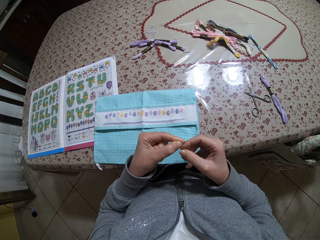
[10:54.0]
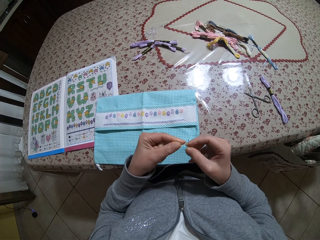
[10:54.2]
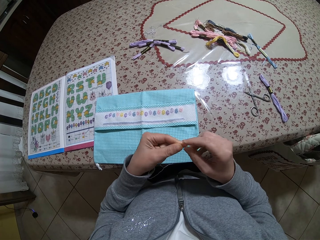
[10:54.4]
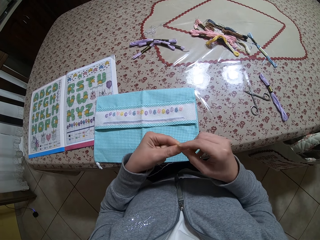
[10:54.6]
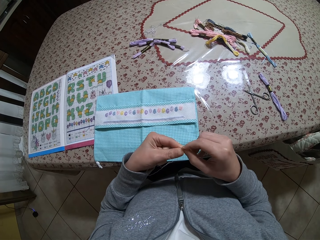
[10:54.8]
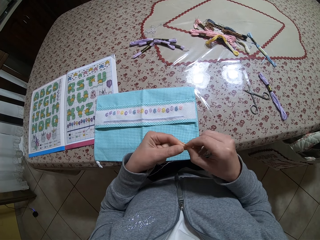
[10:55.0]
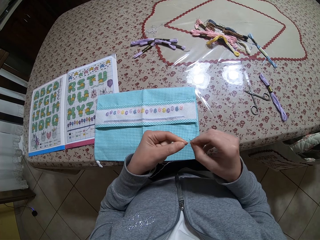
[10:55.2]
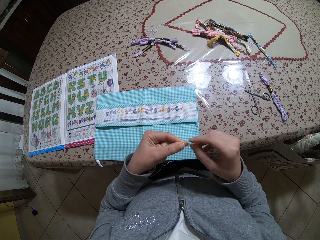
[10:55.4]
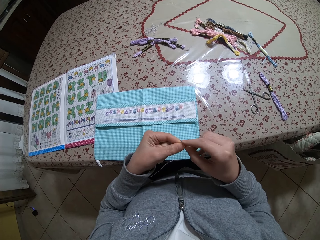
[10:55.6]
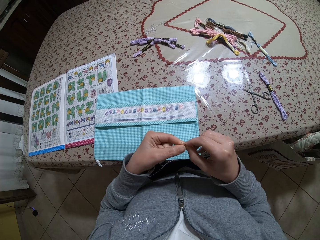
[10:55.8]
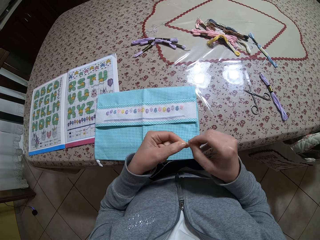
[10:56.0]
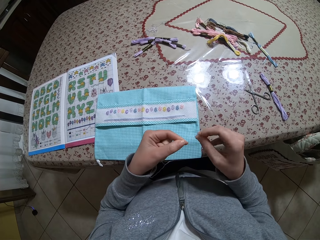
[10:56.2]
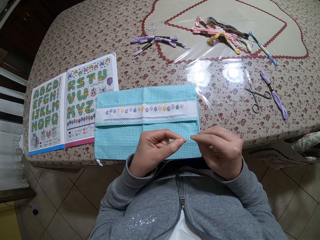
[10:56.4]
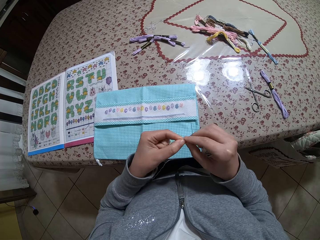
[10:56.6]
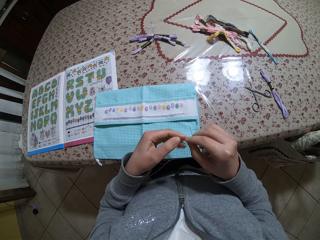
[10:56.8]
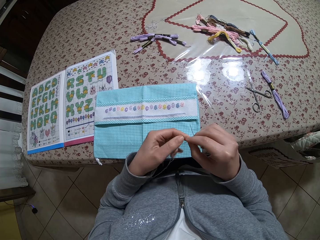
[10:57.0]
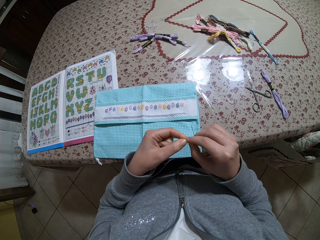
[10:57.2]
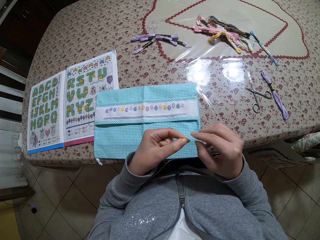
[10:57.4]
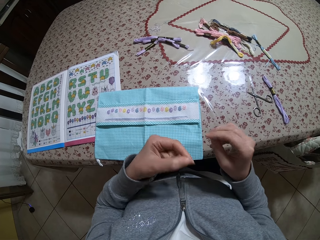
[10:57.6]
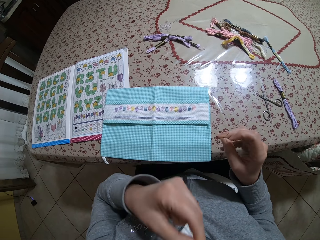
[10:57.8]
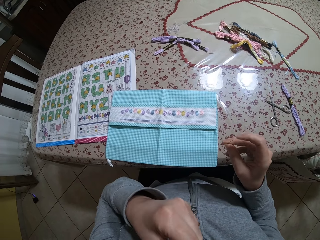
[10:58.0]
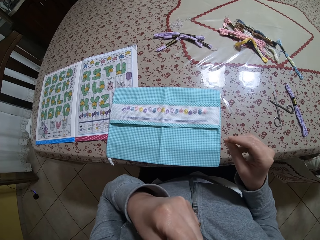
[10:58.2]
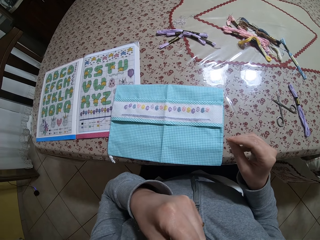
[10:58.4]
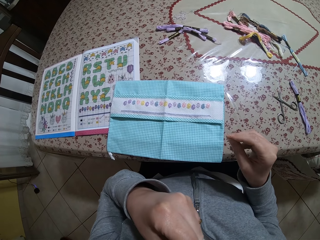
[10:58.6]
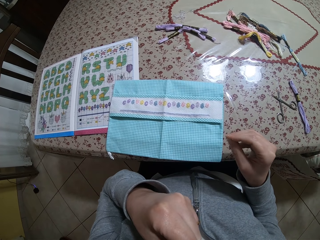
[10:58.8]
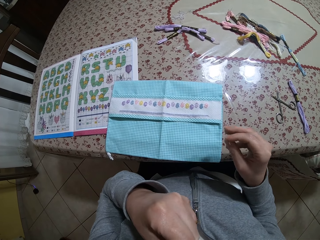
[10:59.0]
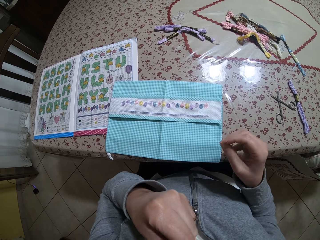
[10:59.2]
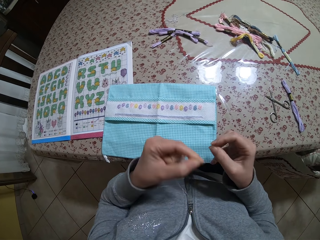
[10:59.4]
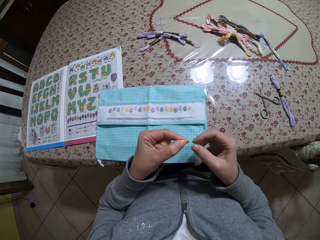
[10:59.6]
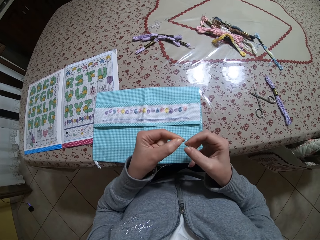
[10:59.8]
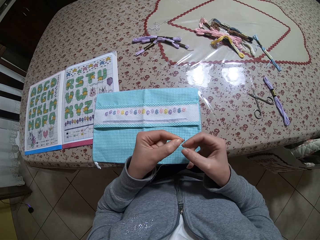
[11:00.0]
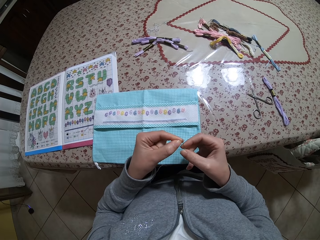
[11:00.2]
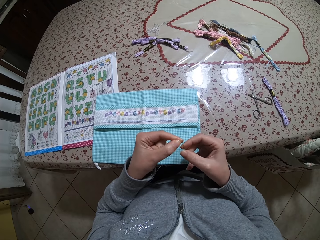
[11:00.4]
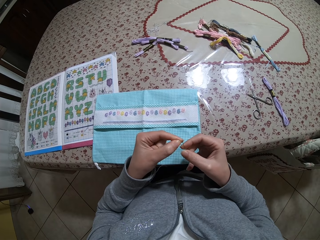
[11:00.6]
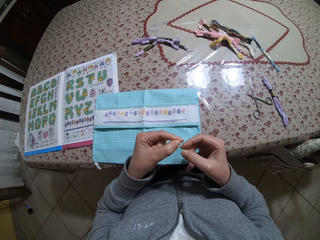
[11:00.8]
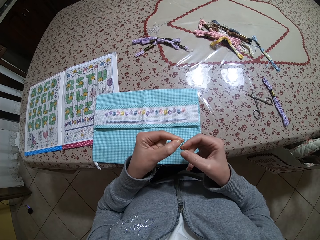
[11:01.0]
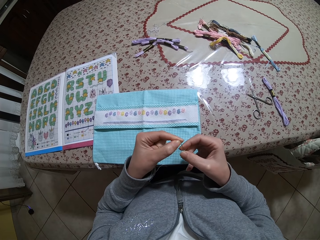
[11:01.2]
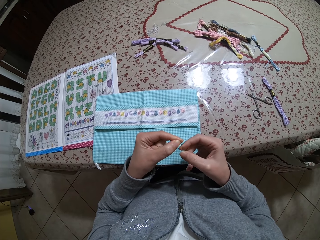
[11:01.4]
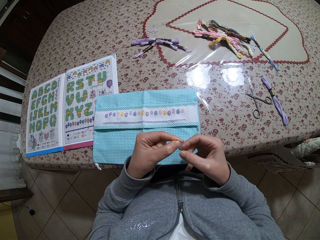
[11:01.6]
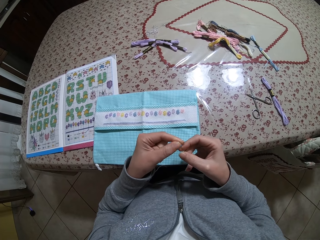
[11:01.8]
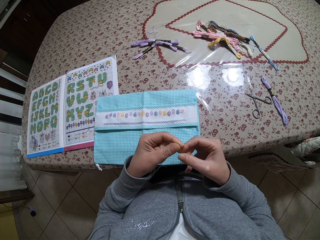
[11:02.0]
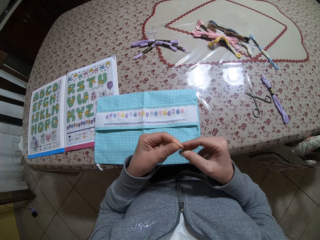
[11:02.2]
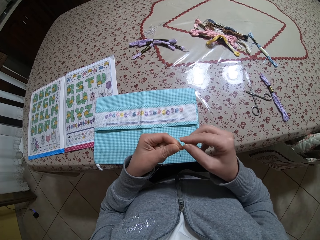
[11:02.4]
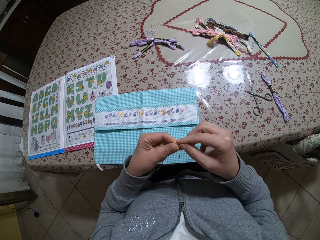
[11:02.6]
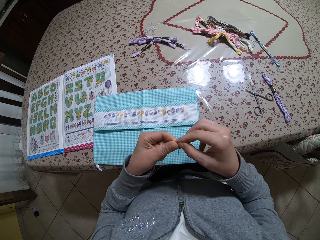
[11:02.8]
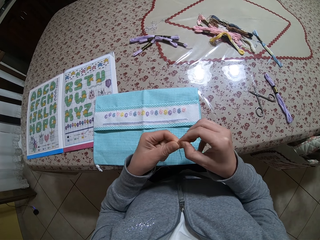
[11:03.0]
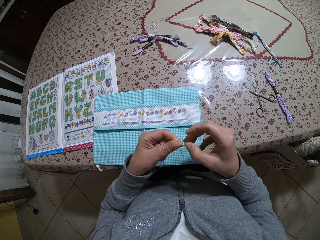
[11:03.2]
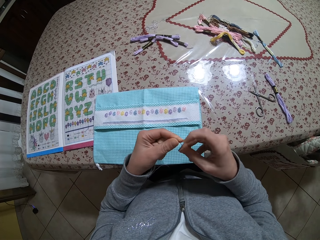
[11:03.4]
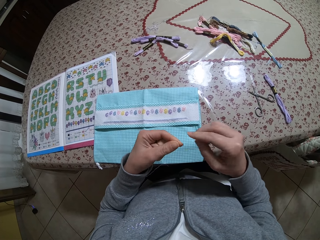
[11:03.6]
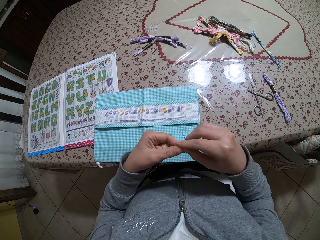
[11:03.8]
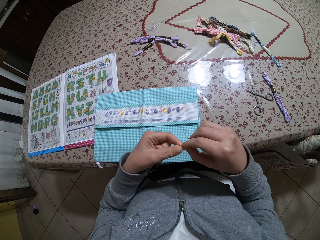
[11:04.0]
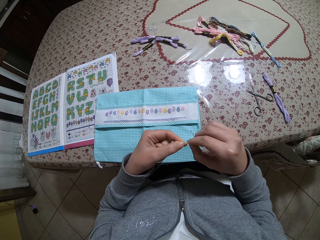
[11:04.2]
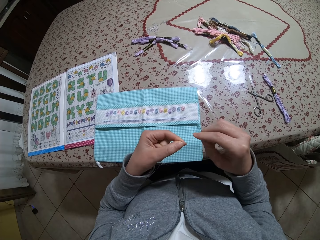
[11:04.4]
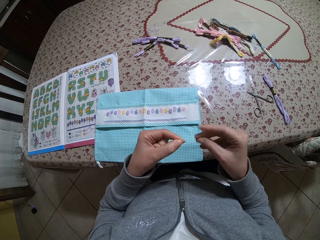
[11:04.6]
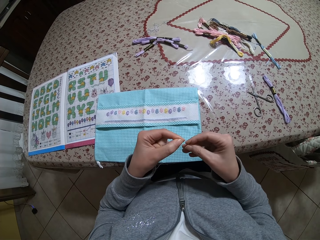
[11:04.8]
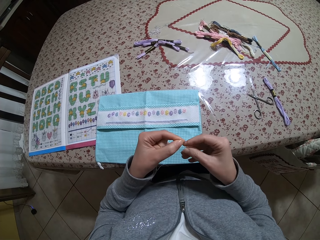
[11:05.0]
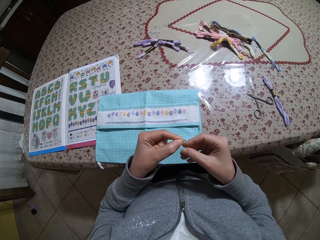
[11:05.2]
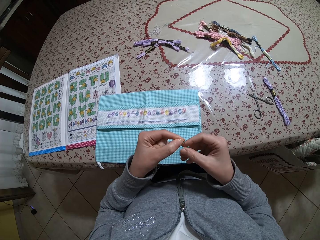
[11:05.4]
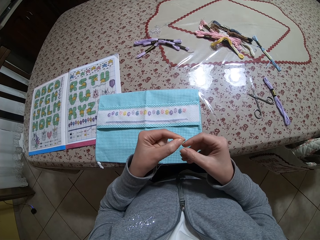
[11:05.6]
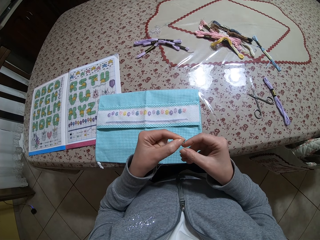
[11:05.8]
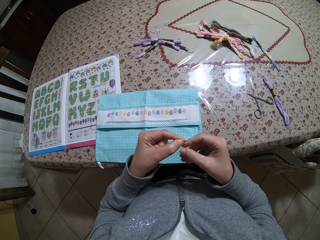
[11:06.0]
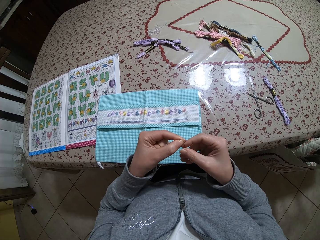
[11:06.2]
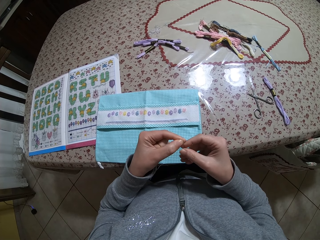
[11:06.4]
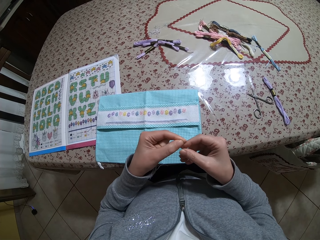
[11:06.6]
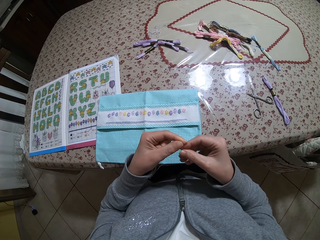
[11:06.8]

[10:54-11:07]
The camera wearer touches the thread in her left hand with her right hand. She moves the thread with the left hand. She puts the thread in her left hand in her mouth. She inserts the thread in her left hand into the needle. She passes the needle in her right hand to her left hand. She pulls the thread in her left hand with her right hand. She picks up the needle in her left hand with her right hand. She pulls the thread in her left hand with her right hand. She inserts the thread in her left hand into the needle.

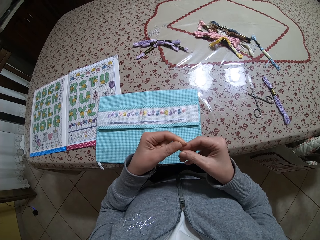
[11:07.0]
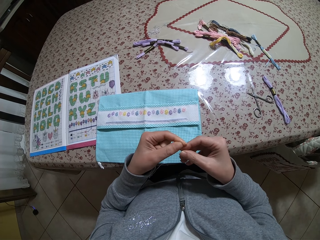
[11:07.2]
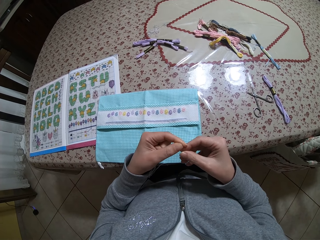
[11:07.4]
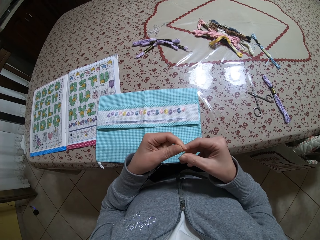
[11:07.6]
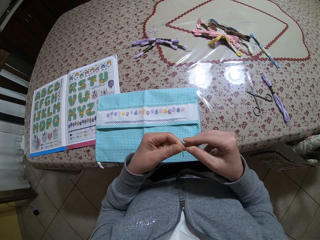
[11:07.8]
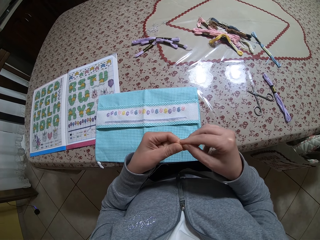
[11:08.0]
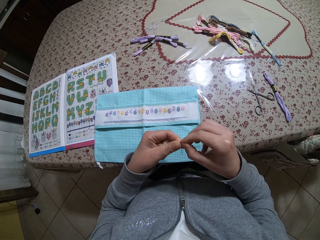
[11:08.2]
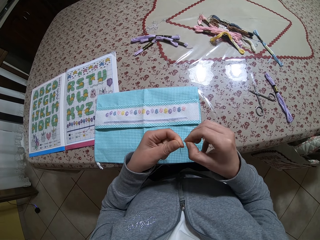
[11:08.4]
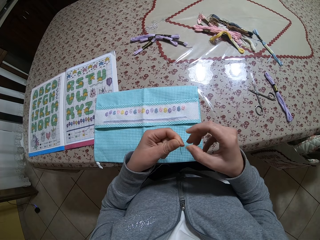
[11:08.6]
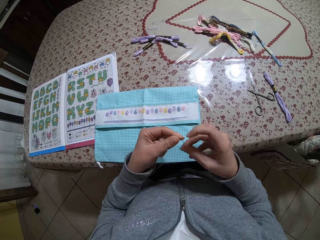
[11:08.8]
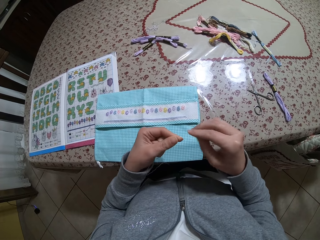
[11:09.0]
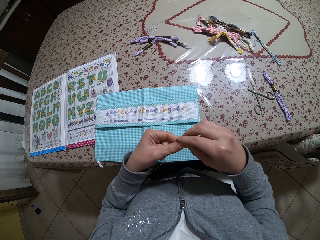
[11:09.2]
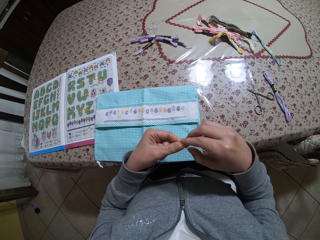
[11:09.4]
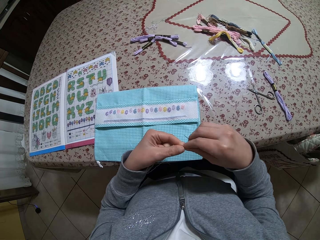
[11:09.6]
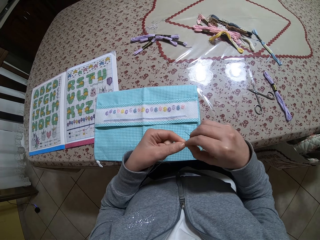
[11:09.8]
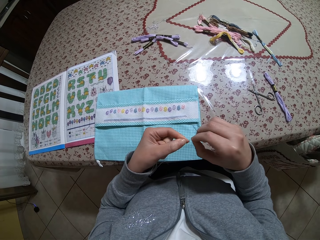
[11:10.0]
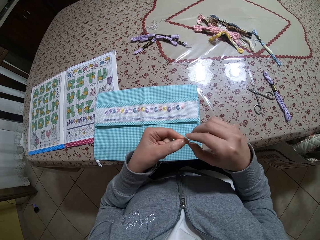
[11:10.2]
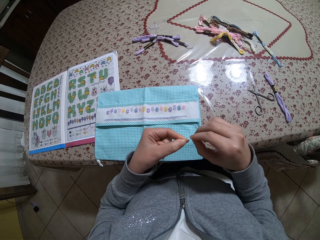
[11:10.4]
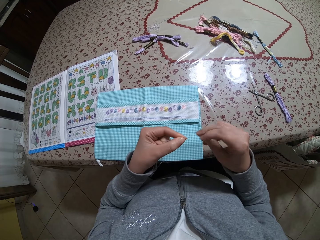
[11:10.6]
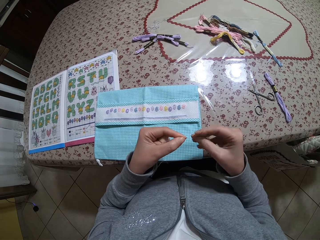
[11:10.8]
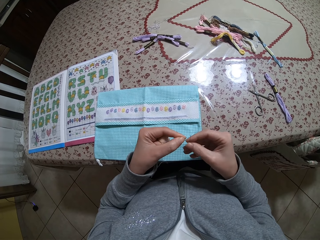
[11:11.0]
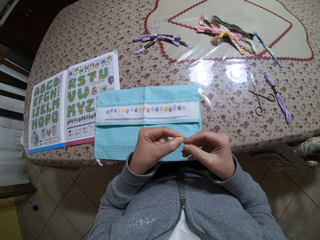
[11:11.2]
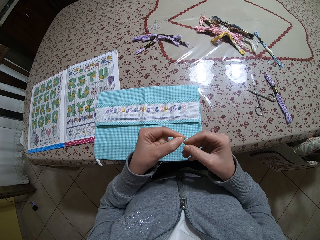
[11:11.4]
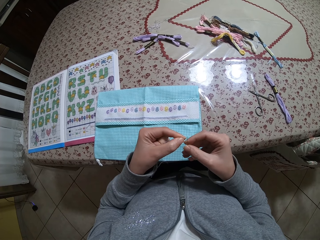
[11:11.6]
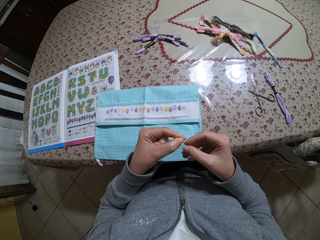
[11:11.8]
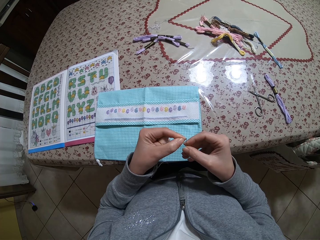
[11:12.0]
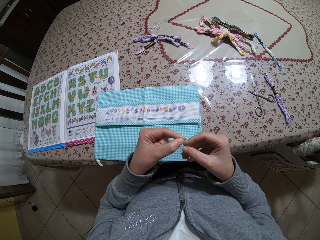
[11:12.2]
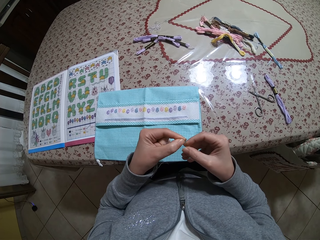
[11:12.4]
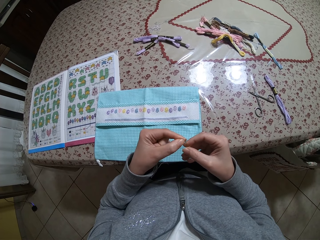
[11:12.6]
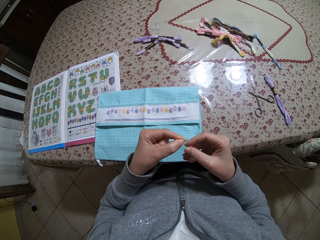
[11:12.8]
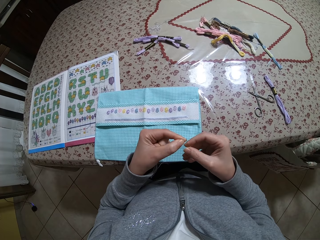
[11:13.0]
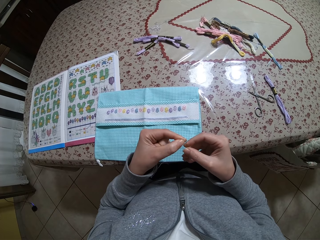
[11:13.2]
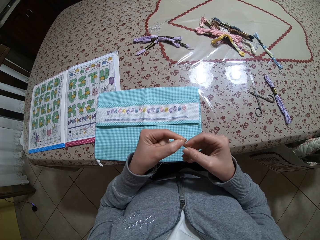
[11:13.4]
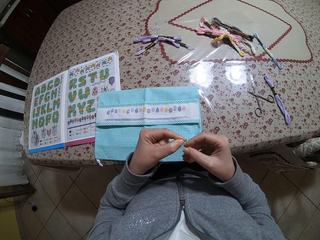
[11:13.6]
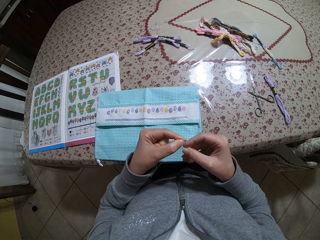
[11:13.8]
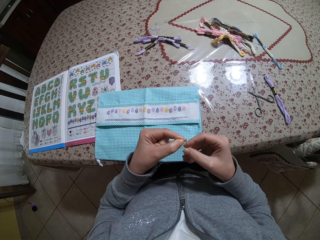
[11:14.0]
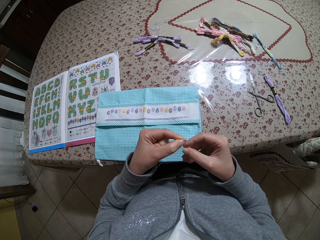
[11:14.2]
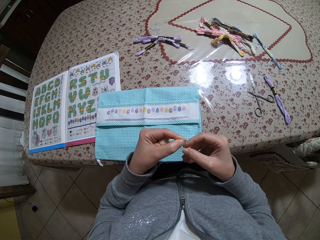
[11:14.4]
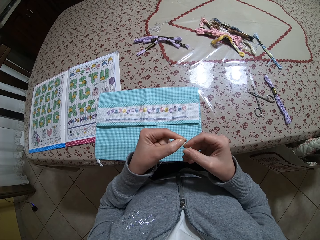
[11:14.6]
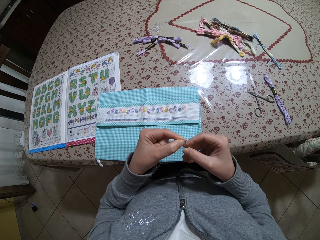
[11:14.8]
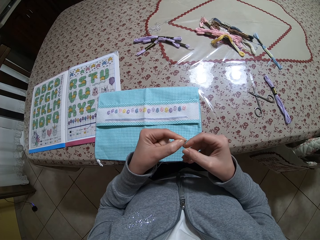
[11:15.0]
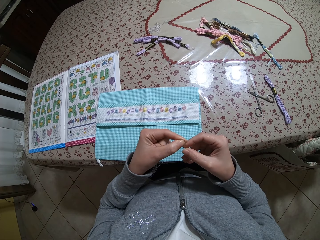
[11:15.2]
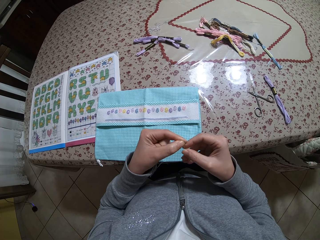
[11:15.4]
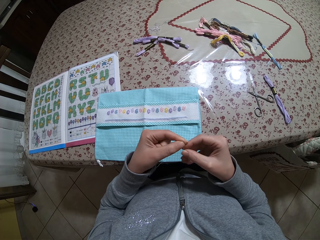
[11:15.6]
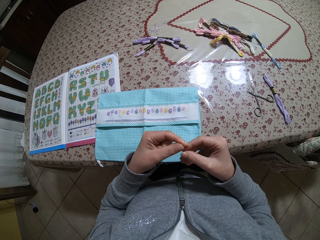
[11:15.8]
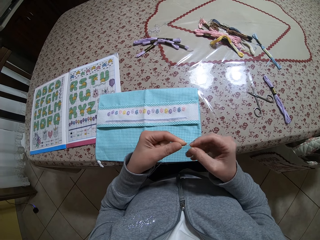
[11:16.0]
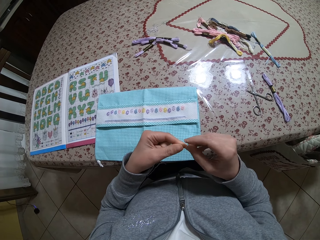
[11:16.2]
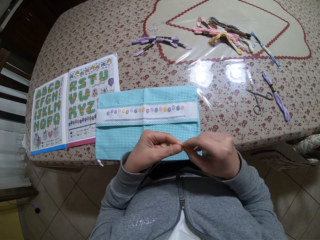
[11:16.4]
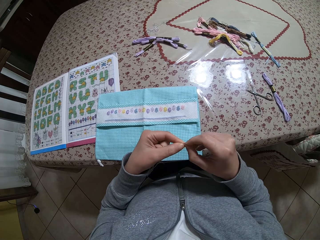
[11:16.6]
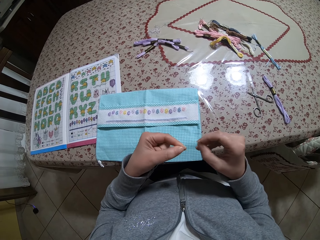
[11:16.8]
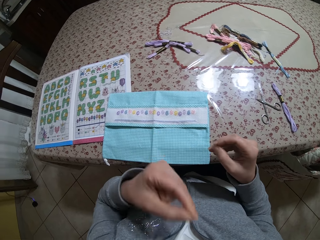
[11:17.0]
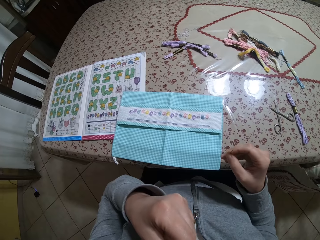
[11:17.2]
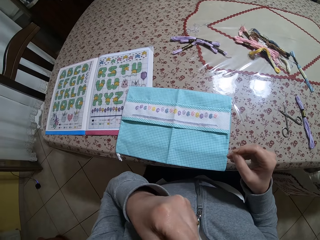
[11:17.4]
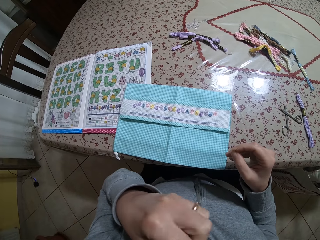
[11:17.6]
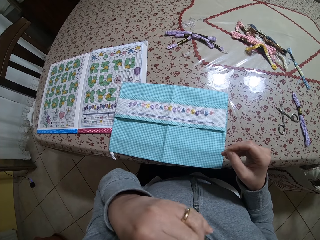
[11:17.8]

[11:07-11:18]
The camera wearer holds the needle in her right hand with her left hand. She pulls the thread in her left hand with her right hand. She picks up the needle in her left hand with her right hand. She pulls the thread in her left hand with her right hand. She inserts the thread in her left hand into the needle. She takes the needle with the right hand. She pulls the thread in her left hand with her right hand. She puts the thread in her left hand in her mouth. She moves the thread with the left hand.
